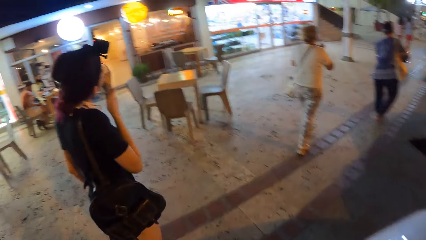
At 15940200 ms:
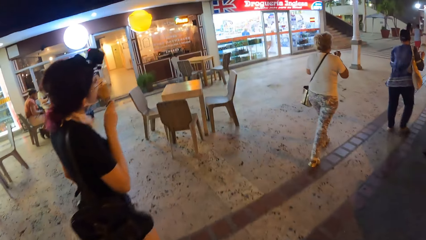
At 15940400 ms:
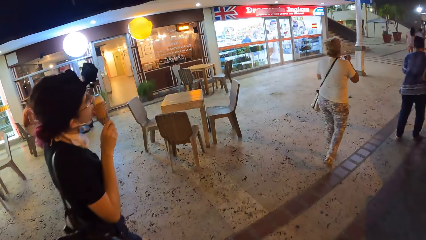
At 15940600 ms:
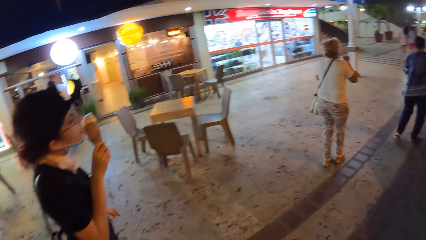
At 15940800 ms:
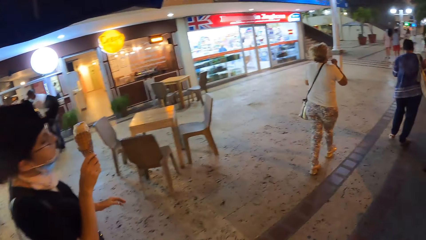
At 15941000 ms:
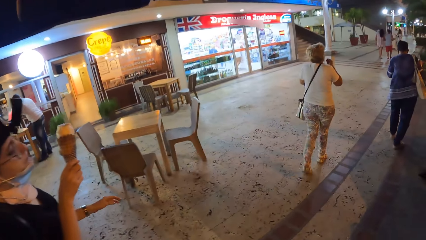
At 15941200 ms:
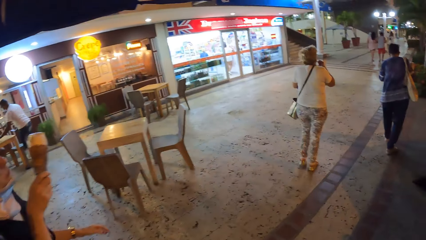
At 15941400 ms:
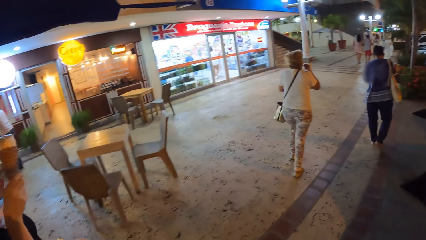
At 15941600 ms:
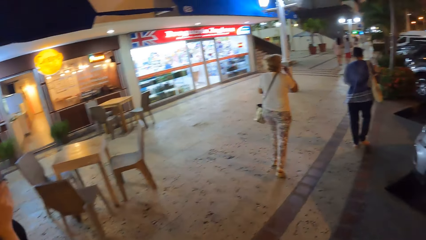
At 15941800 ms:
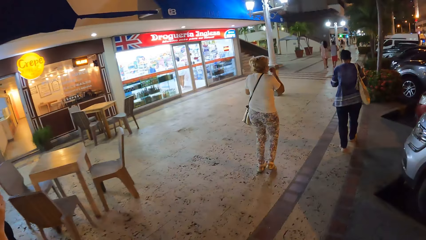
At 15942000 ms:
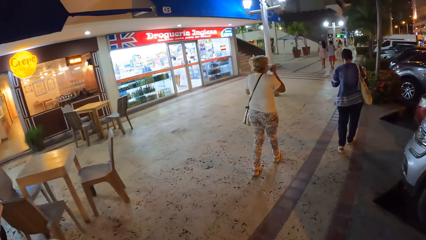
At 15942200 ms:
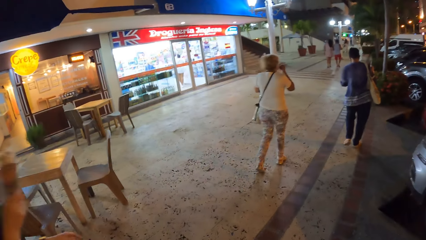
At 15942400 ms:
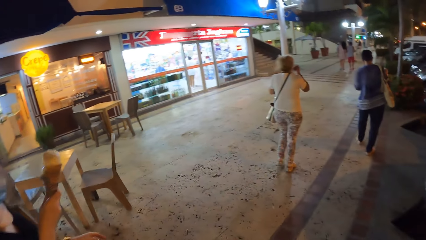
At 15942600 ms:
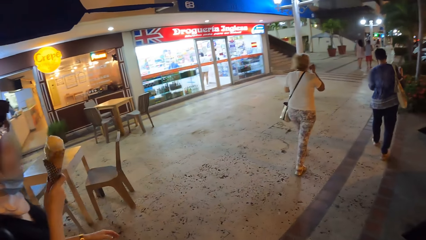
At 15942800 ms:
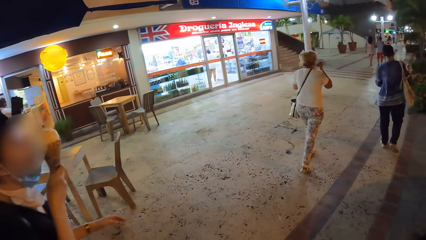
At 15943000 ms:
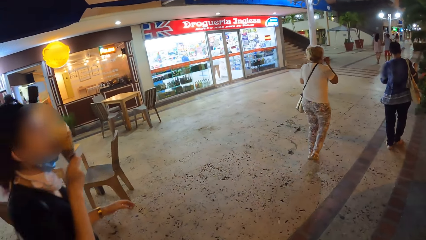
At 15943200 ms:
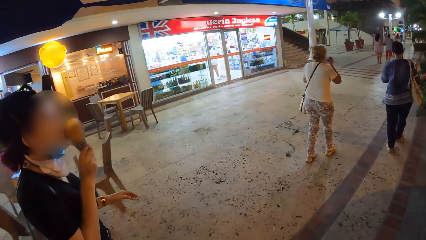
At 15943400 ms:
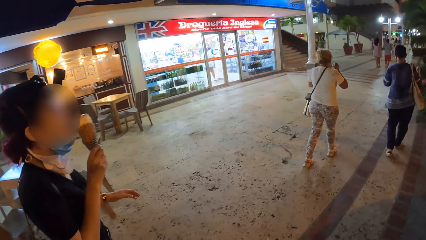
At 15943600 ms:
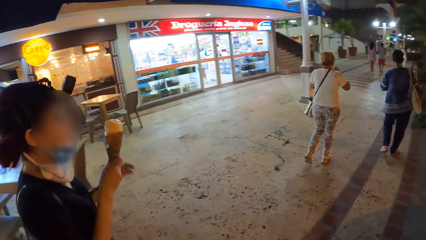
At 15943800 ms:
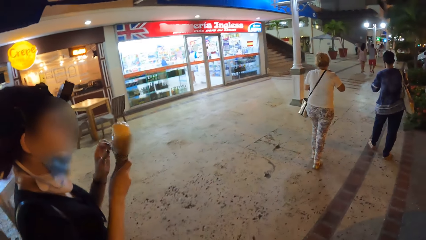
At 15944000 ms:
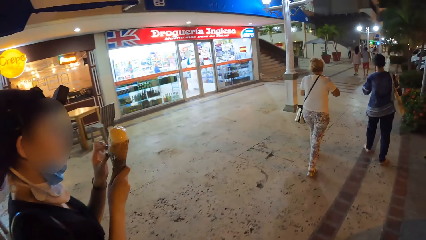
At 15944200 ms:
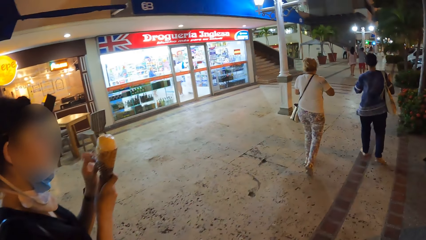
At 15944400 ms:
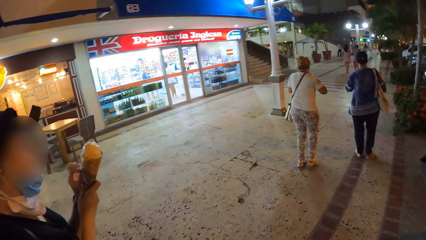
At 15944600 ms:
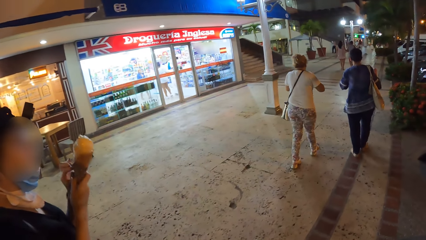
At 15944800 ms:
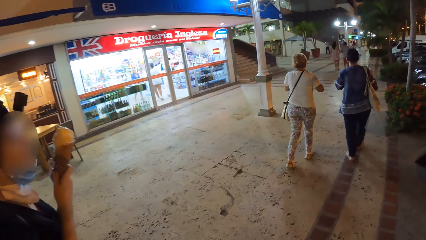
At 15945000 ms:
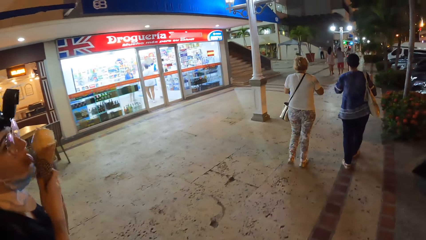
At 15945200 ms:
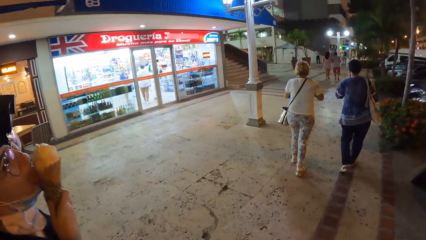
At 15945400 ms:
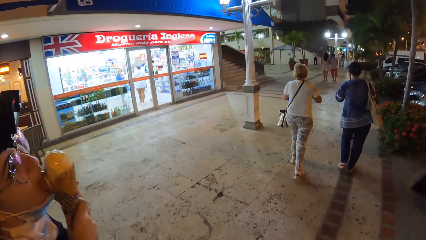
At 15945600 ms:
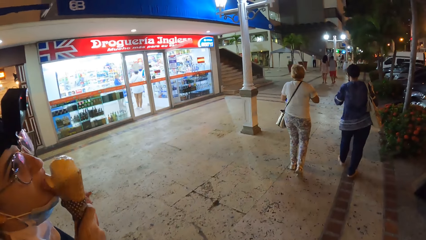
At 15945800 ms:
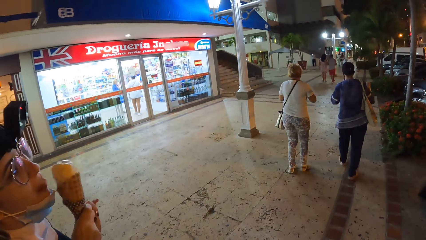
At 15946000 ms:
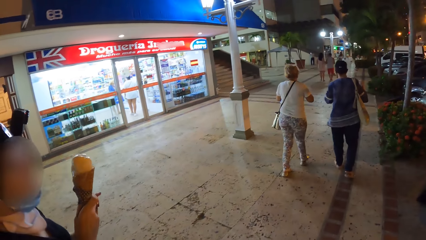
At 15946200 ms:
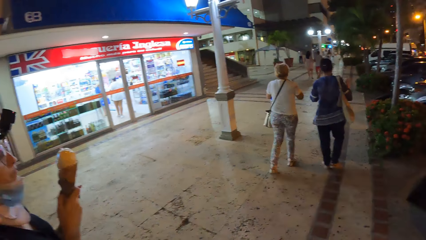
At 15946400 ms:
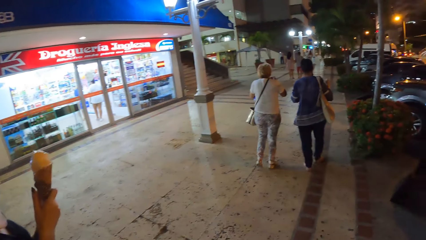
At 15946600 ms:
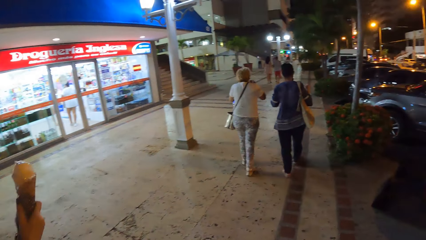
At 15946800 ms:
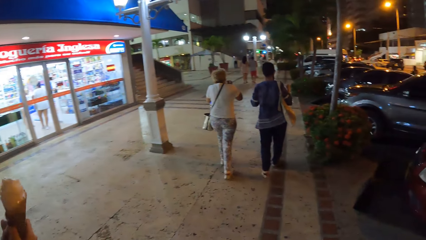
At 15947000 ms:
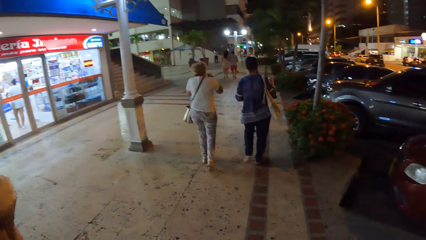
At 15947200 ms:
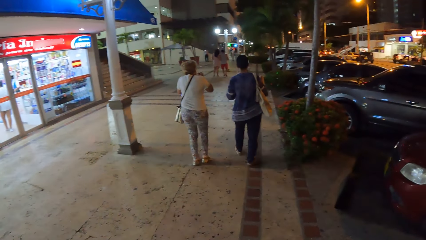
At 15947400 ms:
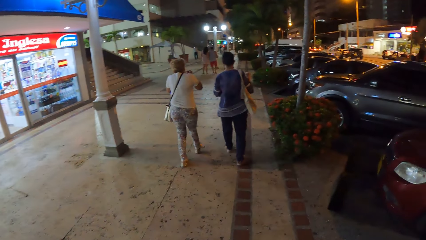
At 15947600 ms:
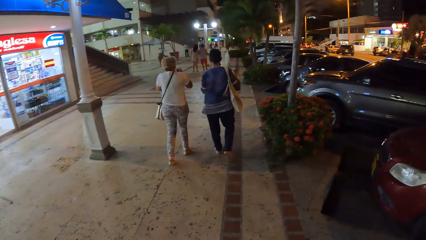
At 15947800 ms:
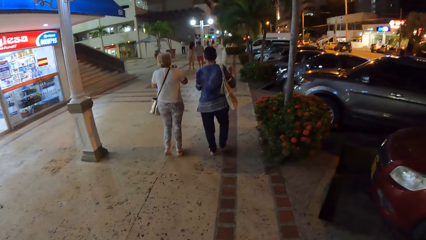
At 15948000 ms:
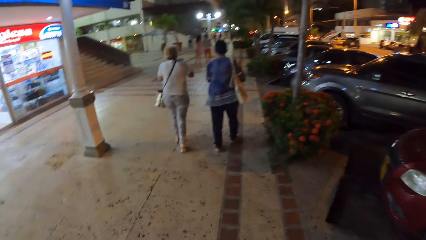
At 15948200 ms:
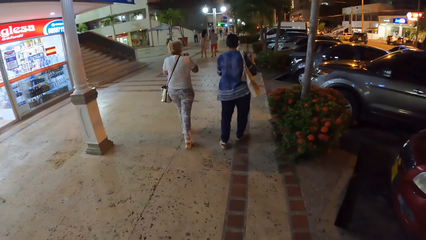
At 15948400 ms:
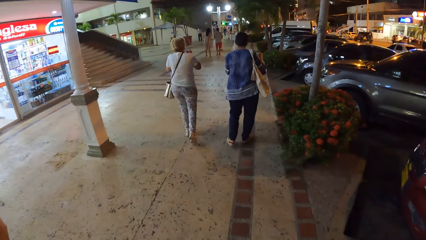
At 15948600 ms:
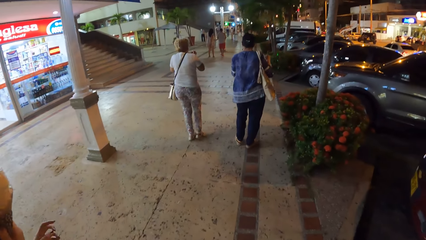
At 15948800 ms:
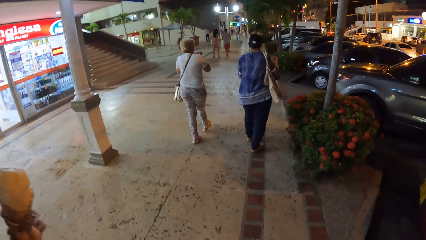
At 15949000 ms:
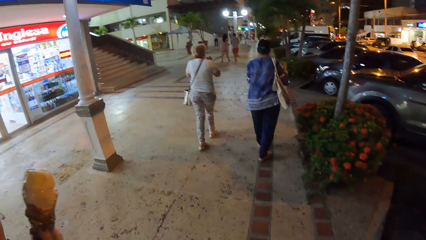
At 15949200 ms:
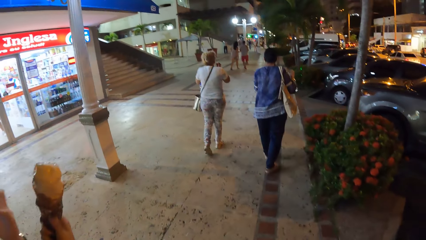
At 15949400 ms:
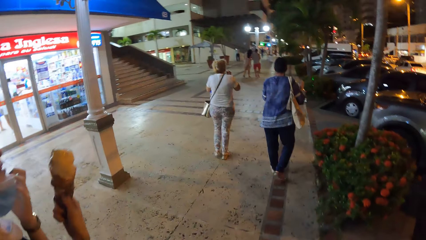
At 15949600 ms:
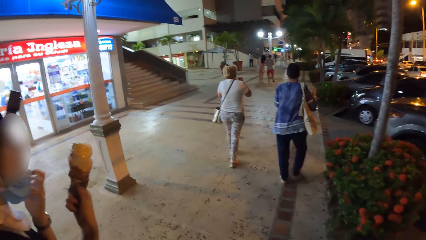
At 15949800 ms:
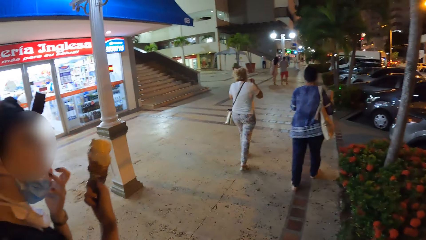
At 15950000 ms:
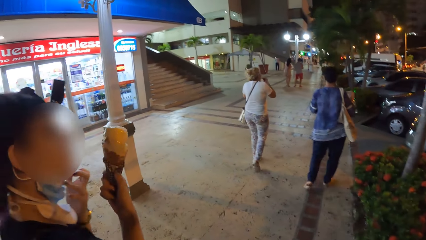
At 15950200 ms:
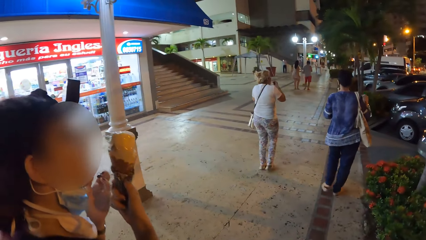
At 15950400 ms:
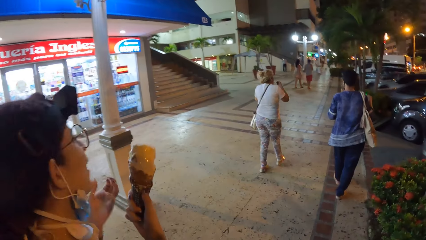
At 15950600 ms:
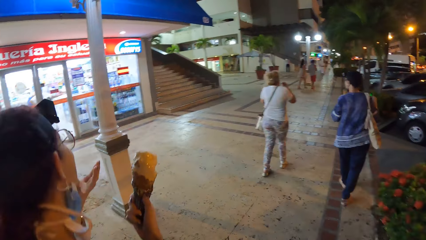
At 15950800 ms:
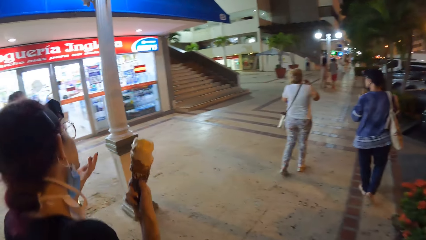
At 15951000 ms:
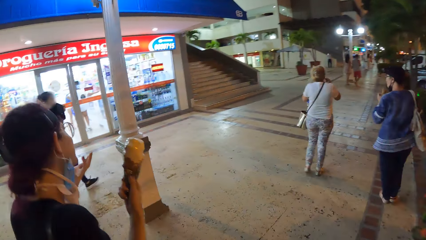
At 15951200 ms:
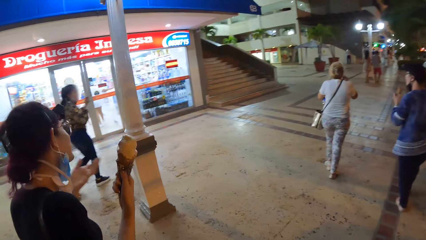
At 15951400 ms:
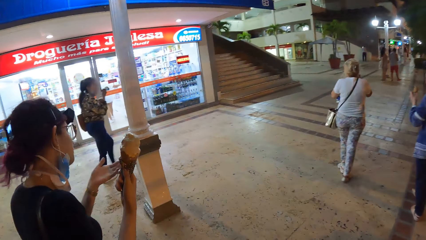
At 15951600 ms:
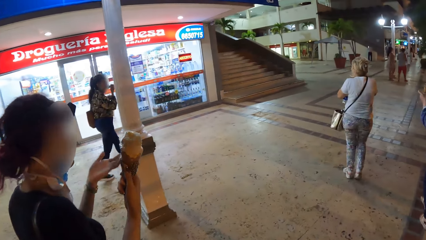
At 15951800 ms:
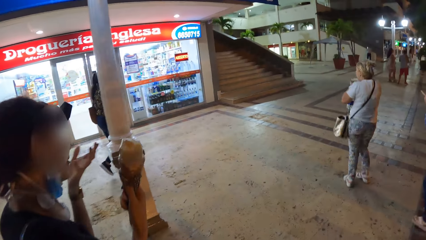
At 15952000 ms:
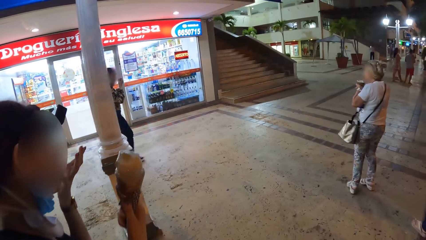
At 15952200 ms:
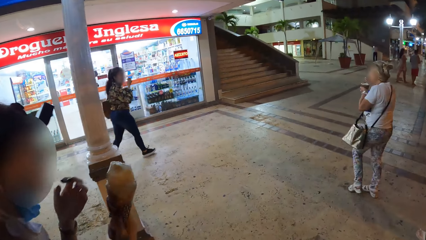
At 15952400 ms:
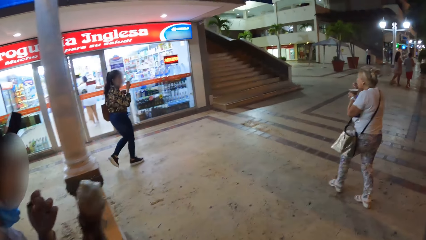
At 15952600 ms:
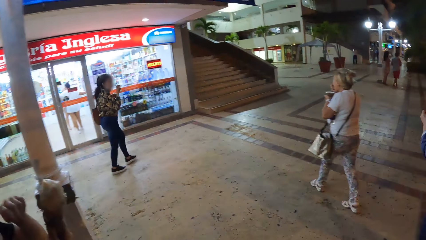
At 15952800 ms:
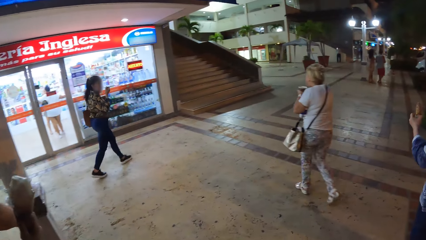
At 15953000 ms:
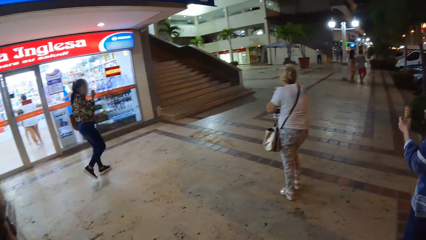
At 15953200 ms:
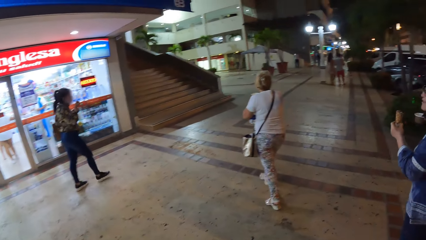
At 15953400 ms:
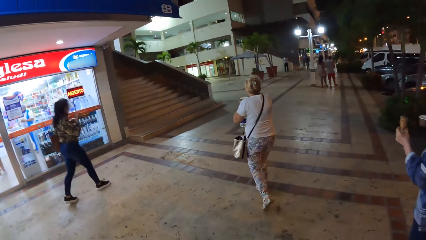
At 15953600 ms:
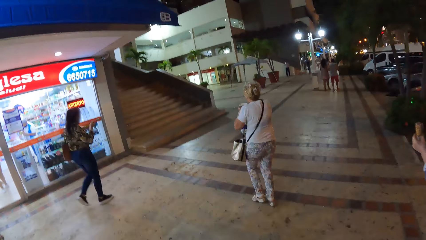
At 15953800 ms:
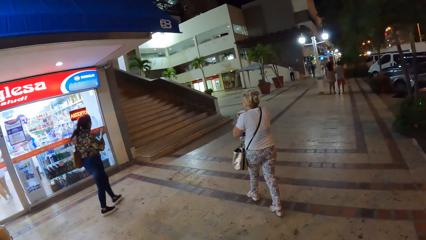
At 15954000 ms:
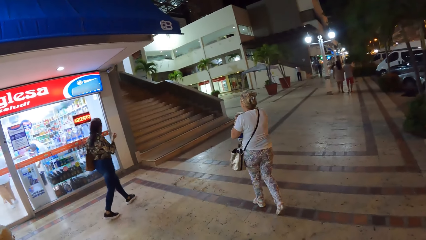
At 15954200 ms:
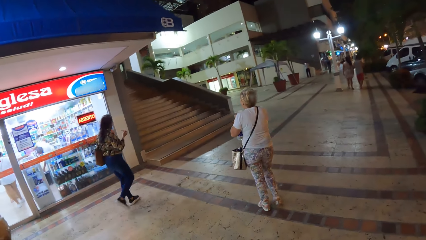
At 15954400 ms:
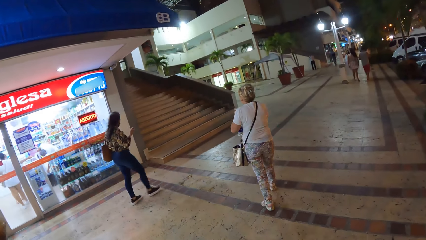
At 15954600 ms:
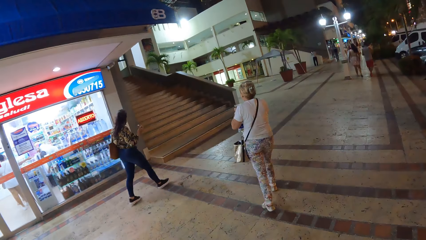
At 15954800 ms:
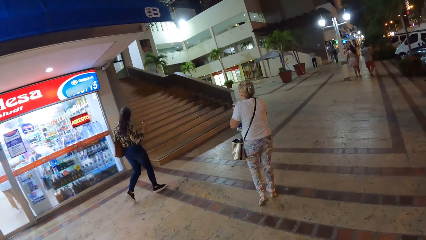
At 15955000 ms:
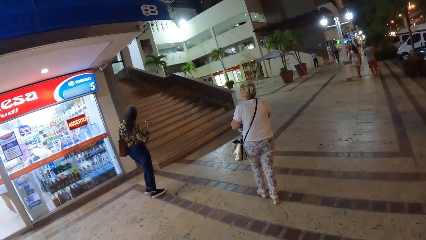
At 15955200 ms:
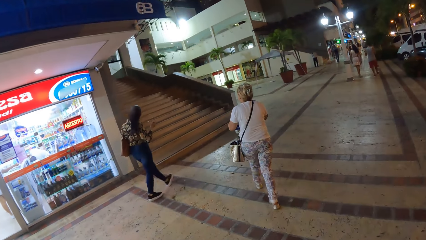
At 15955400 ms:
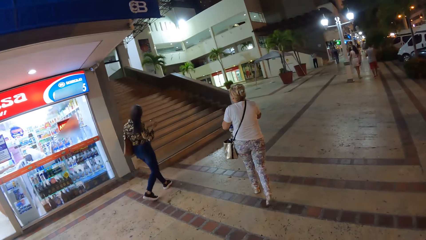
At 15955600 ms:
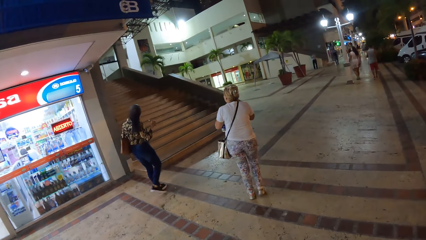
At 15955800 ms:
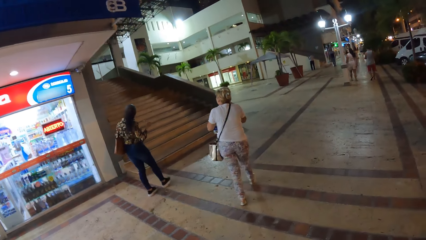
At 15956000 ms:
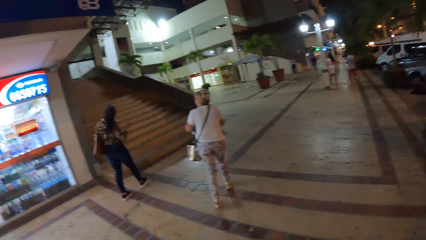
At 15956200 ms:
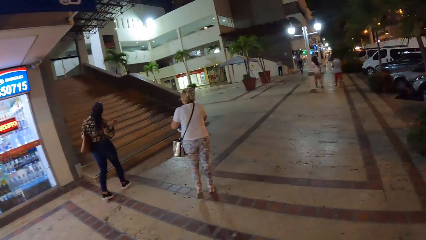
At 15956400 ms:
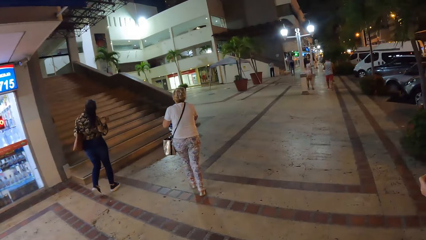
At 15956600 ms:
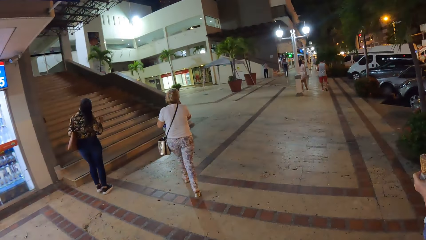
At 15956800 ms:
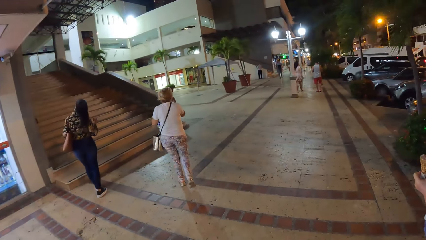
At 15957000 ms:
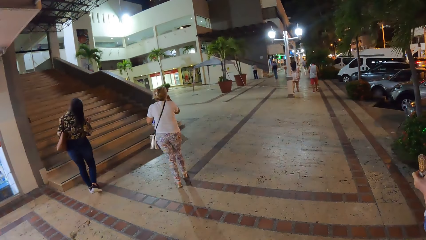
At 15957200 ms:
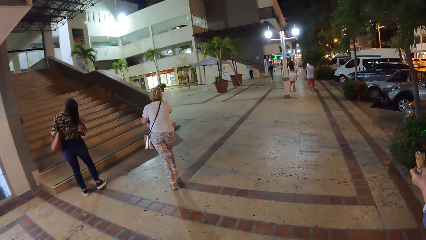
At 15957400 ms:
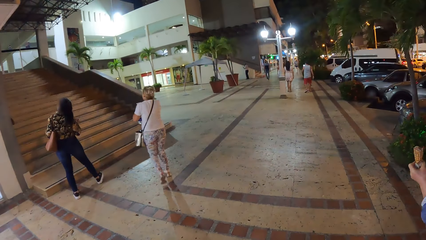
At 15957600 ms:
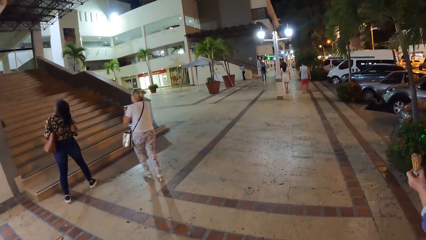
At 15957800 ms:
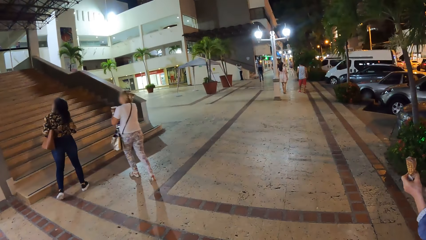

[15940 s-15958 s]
The woman eats the ice cream in the ice cream cone with her right hand. The first woman peels the paper on the paper cone with her left hand. Another woman licks the ice cream in her right hand. The second woman adjusts a nose mask on her face with her left hand. A third woman puts the spoon in her mouth with her right hand. A fourth woman removes the spoon from her mouth with her right hand. The second woman licks her left hand.
